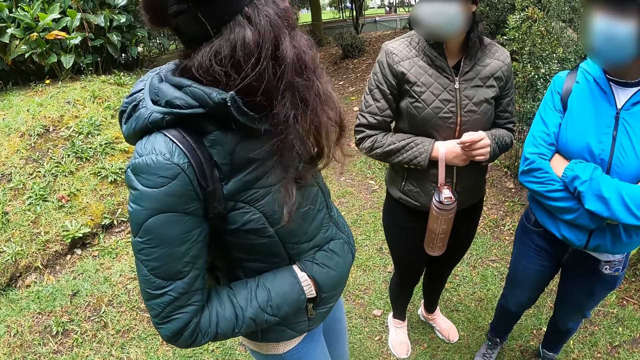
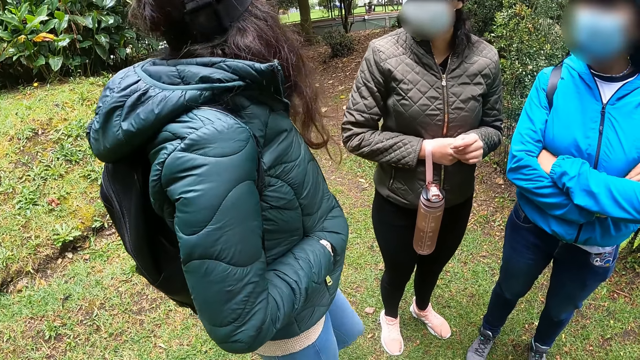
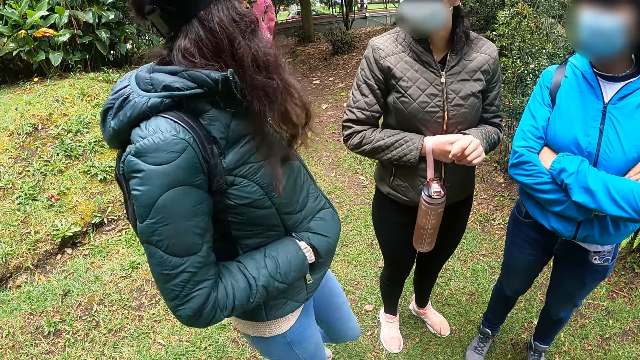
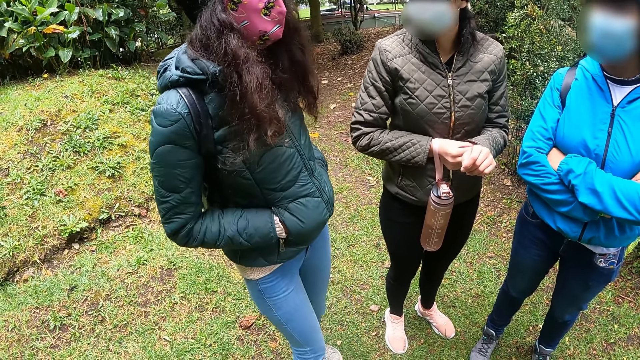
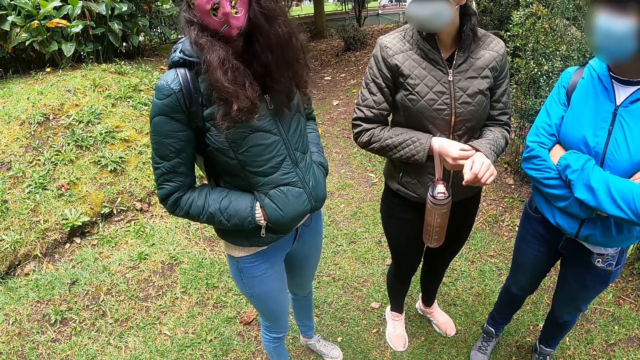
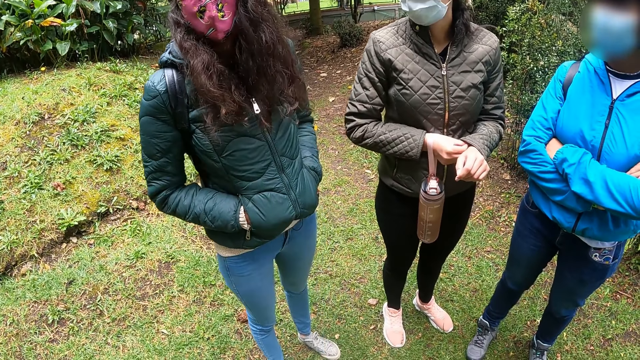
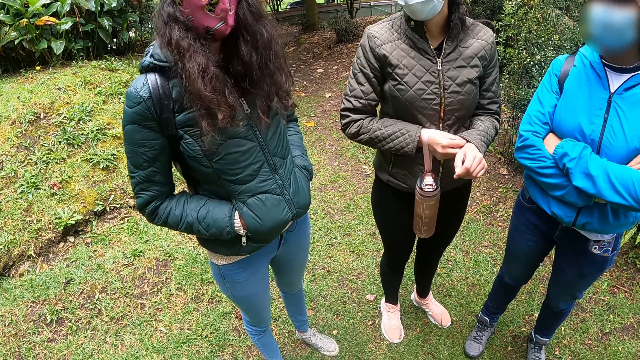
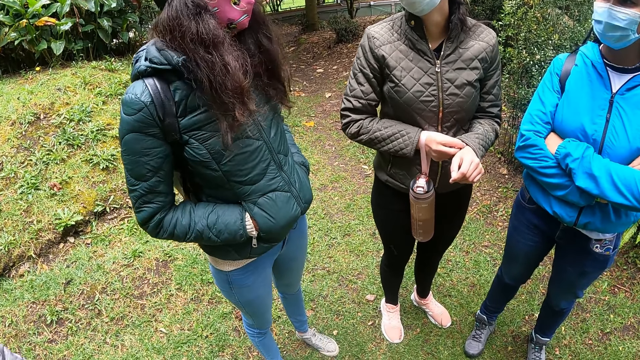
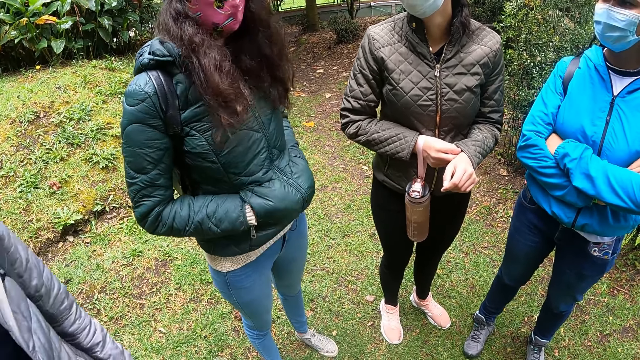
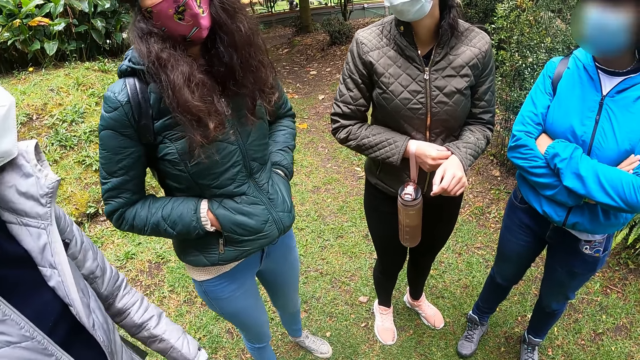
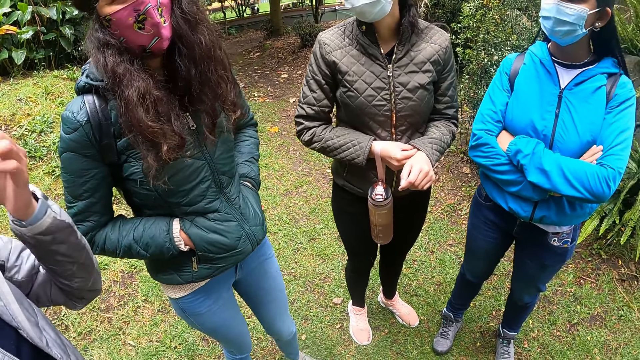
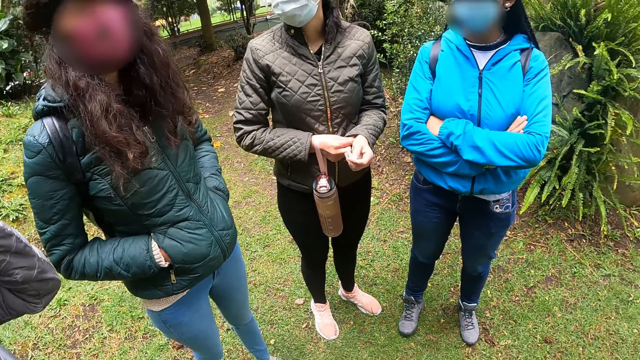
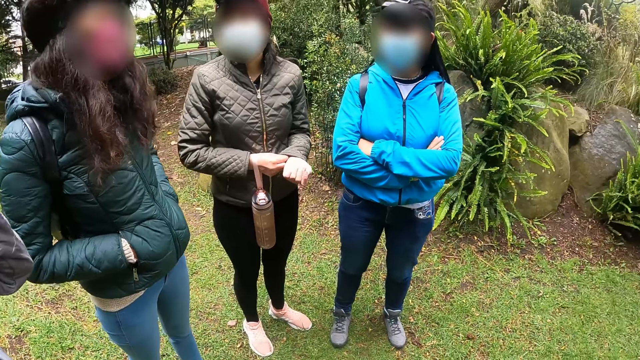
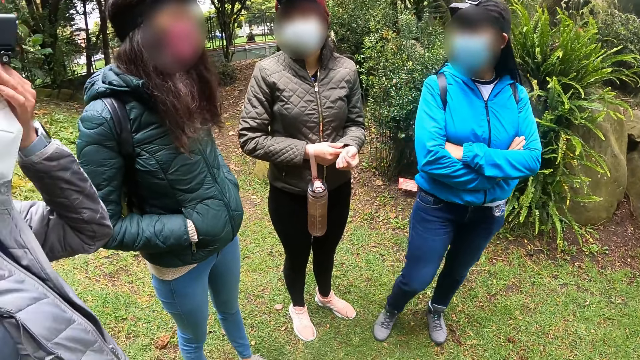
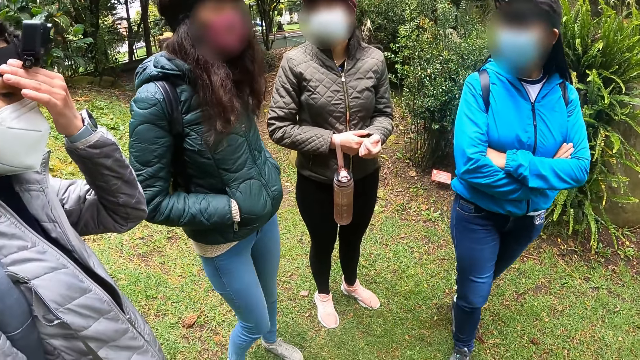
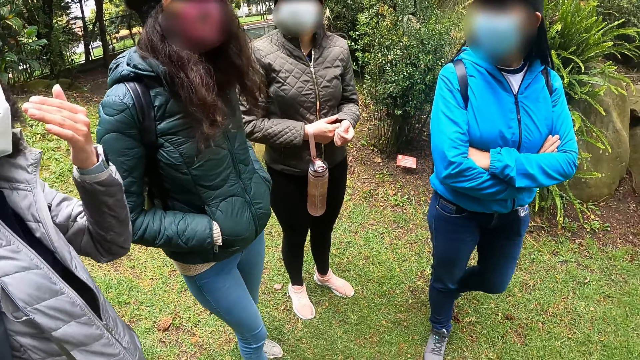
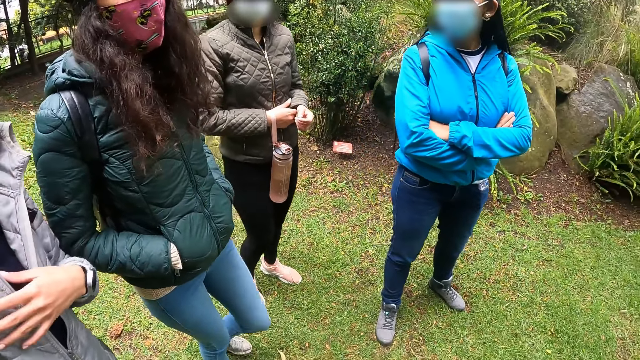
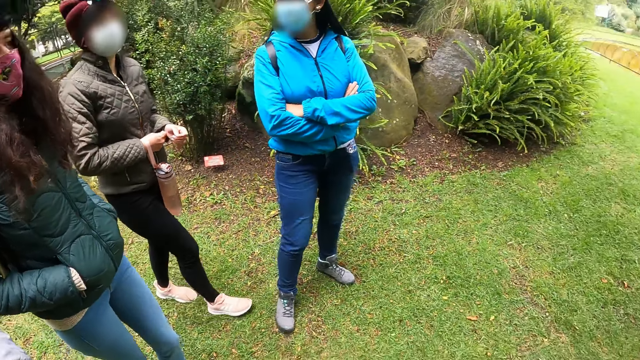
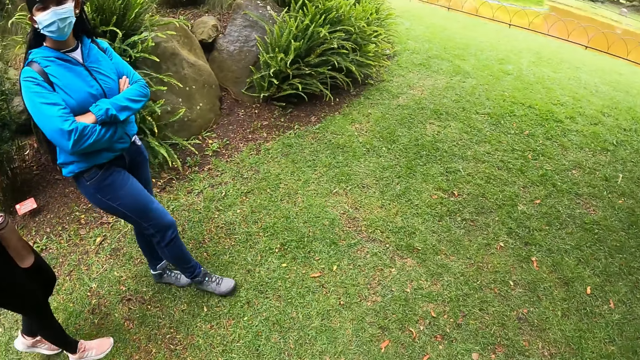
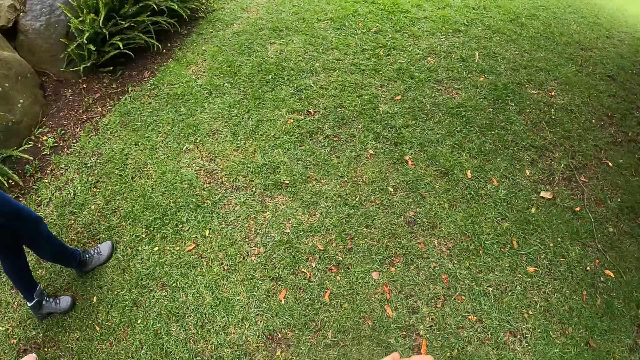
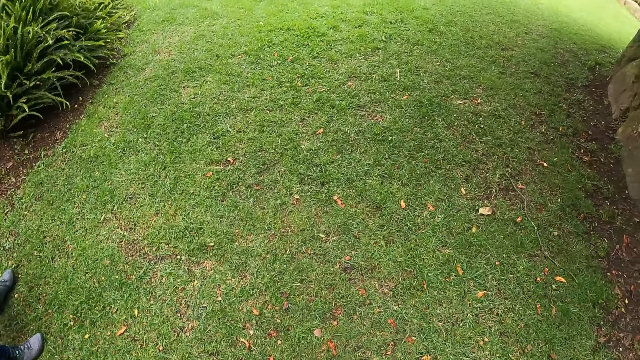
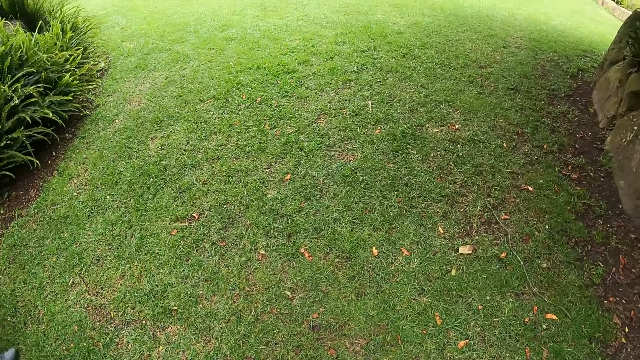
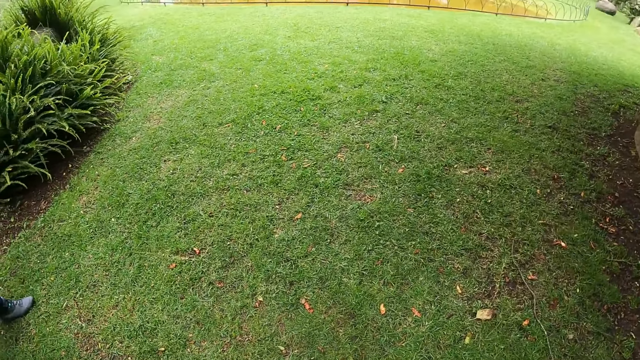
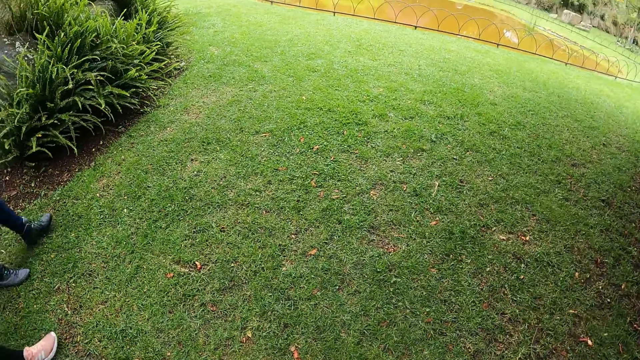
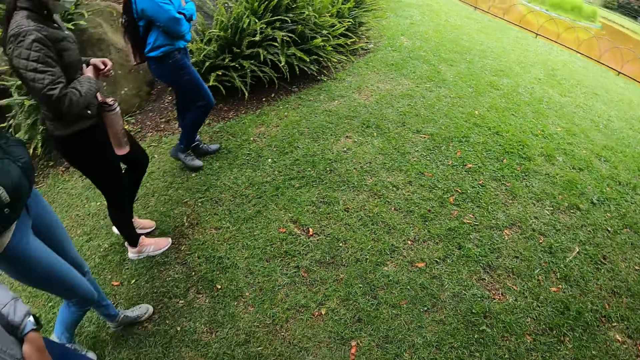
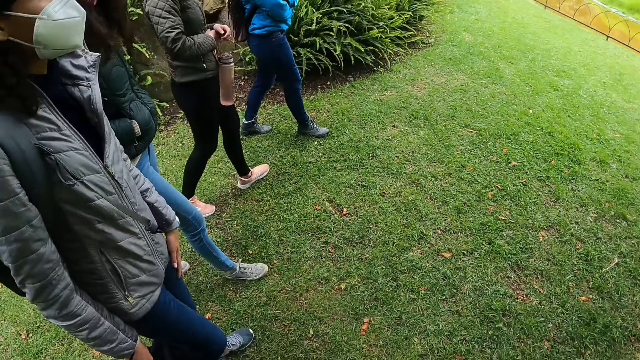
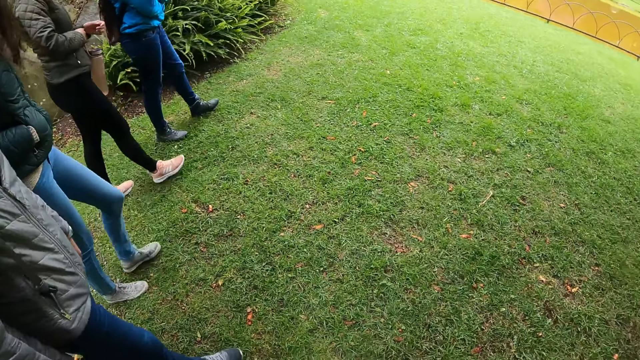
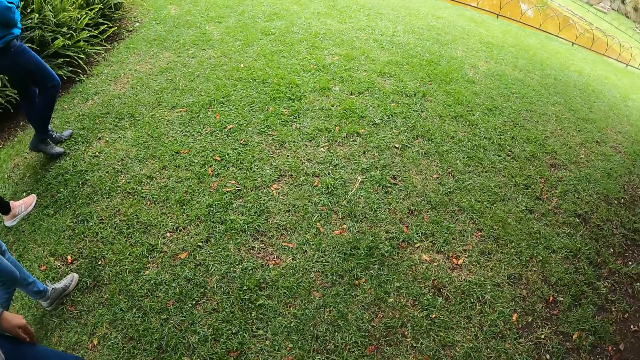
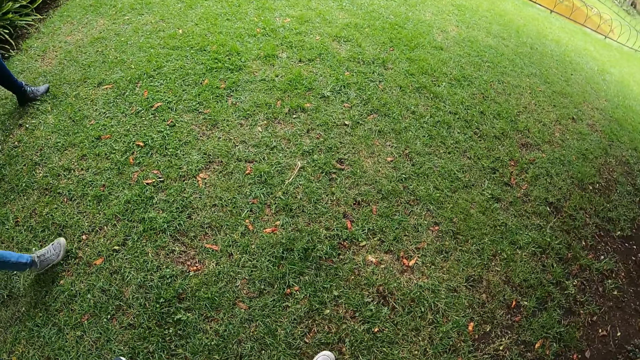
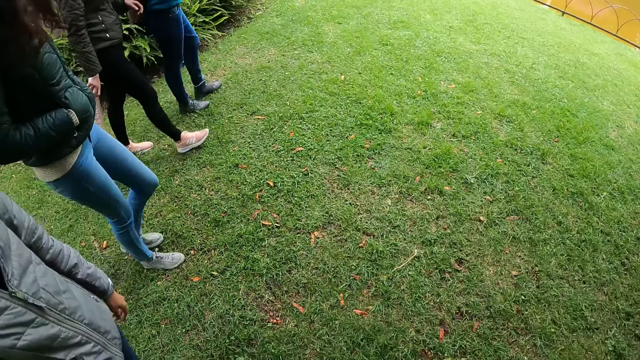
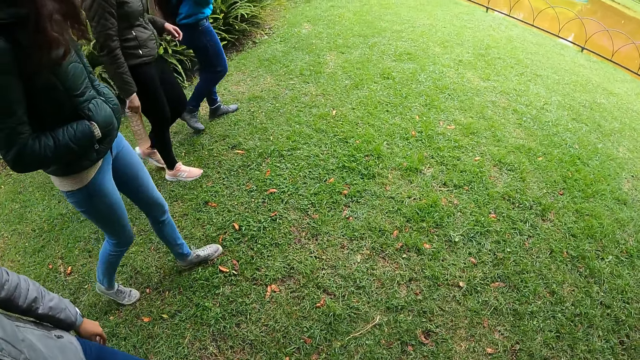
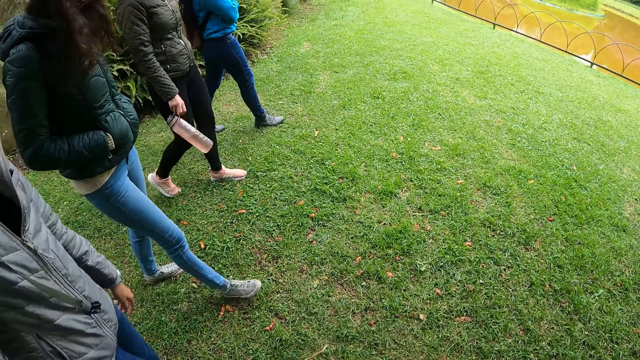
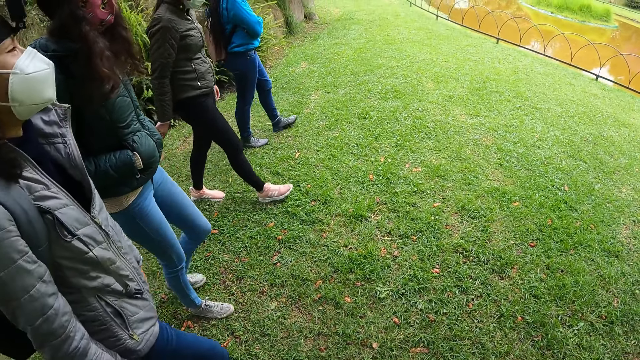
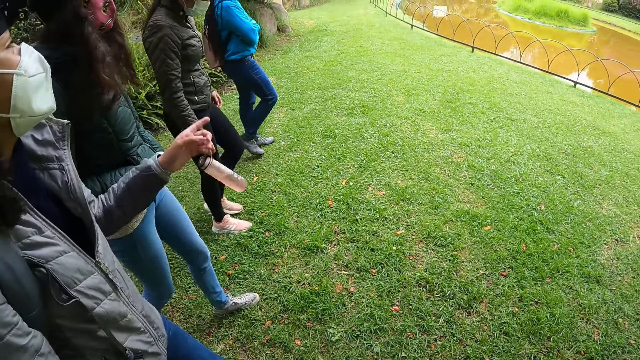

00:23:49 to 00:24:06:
A woman interacts with the camera wearer, another woman, a third woman, and a fourth woman. The second woman adjusts a camera on her head with her left hand. The camera wearer moves around the park.

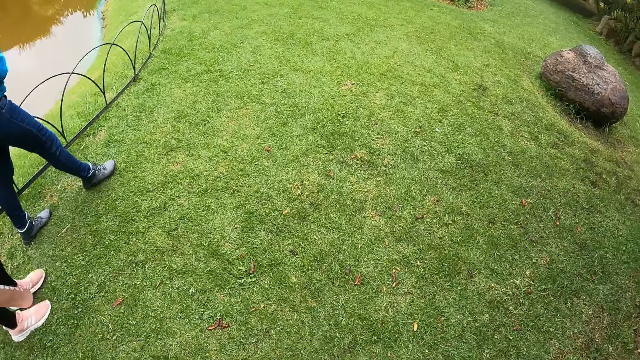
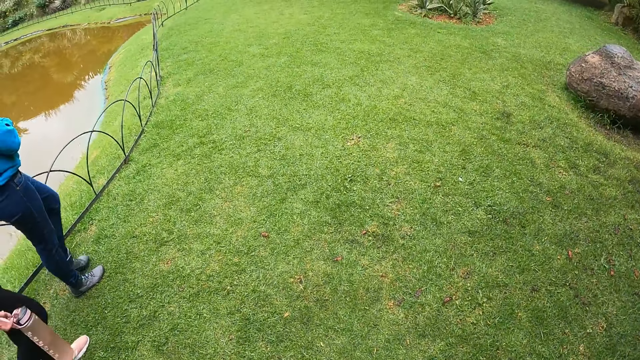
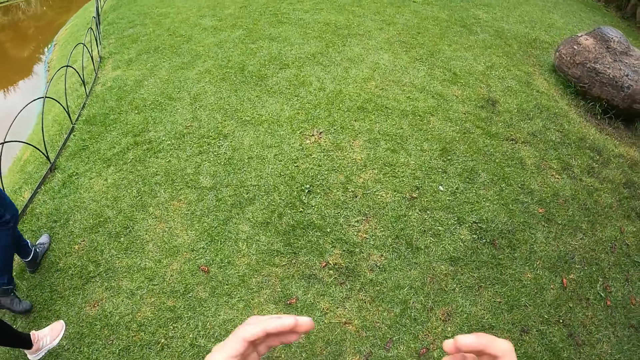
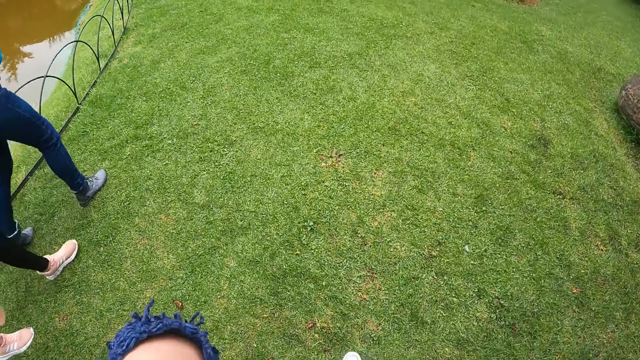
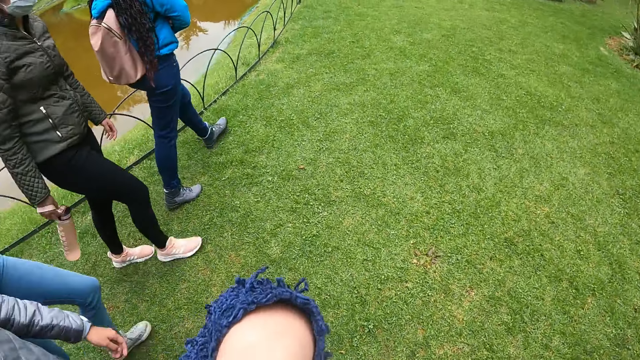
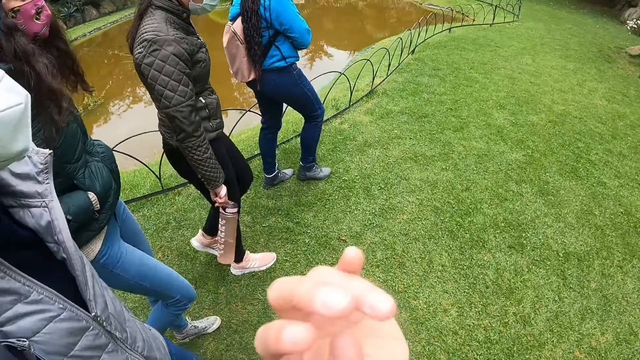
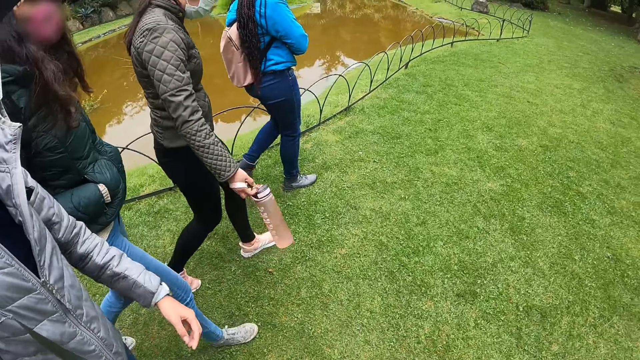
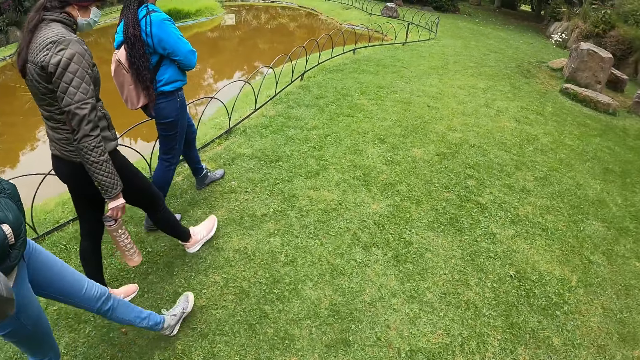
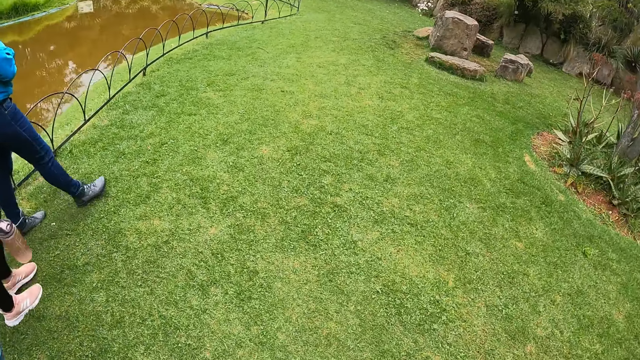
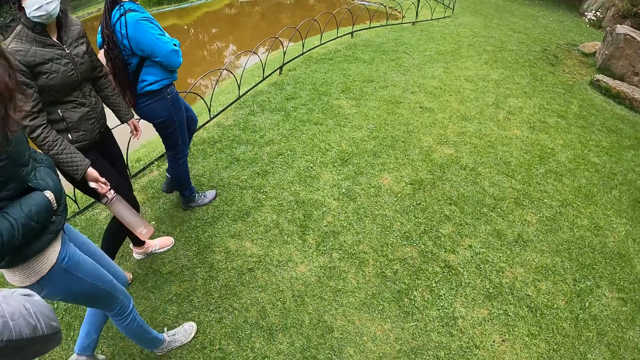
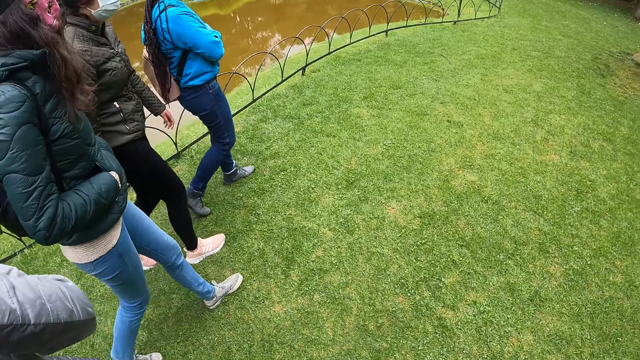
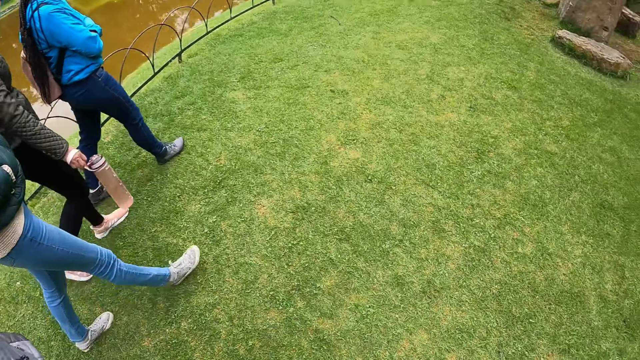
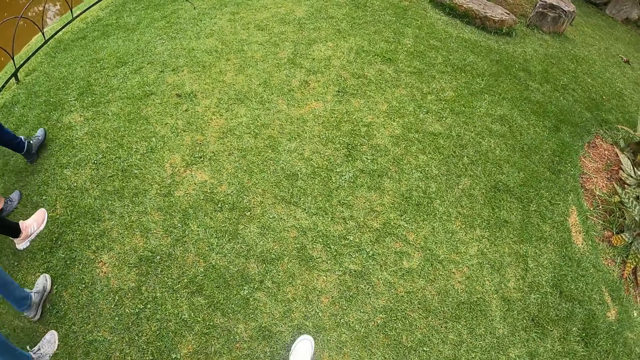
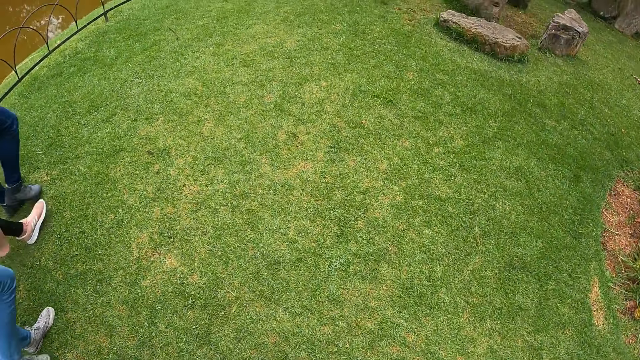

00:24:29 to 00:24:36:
The camera wearer touches her face with both hands.
